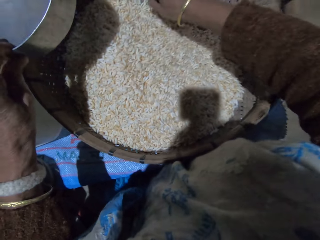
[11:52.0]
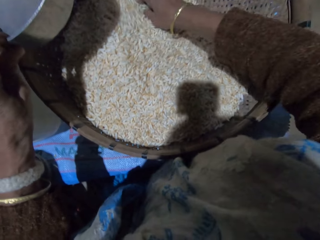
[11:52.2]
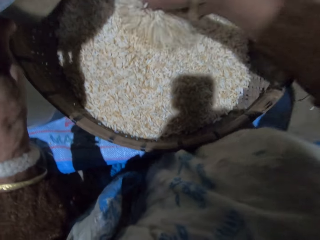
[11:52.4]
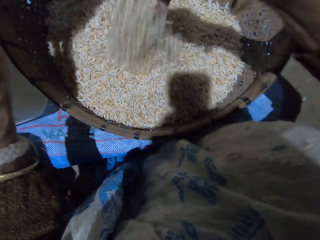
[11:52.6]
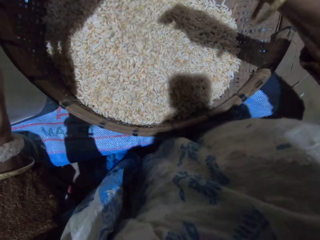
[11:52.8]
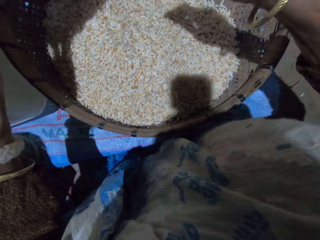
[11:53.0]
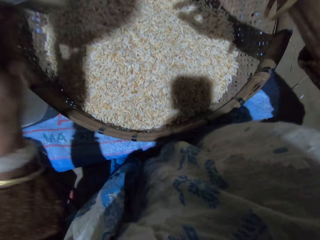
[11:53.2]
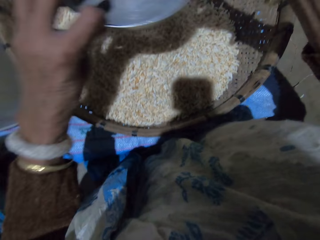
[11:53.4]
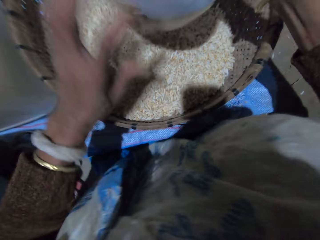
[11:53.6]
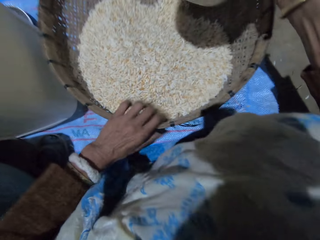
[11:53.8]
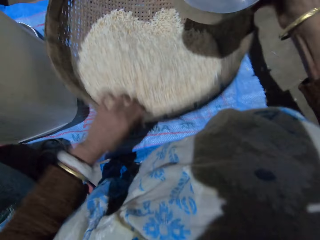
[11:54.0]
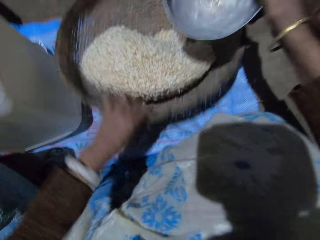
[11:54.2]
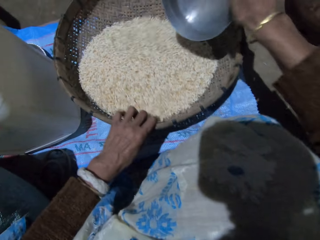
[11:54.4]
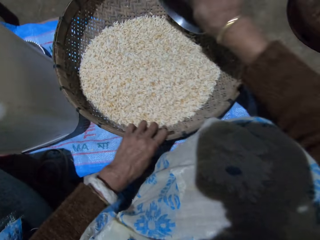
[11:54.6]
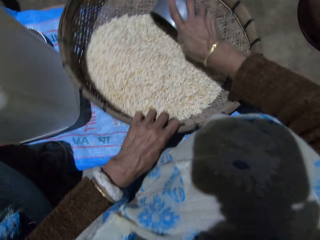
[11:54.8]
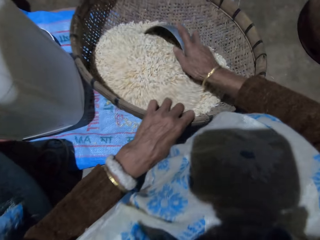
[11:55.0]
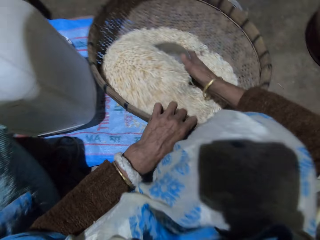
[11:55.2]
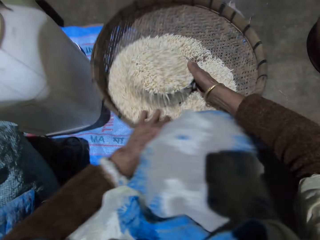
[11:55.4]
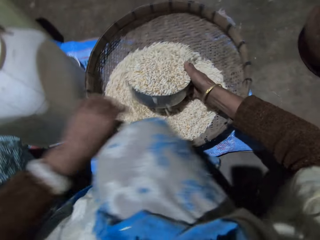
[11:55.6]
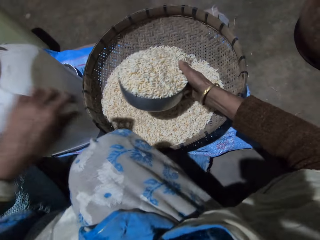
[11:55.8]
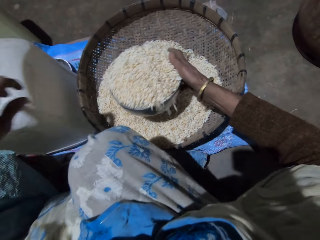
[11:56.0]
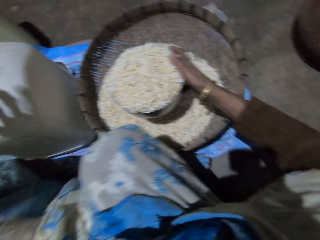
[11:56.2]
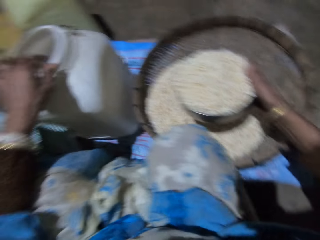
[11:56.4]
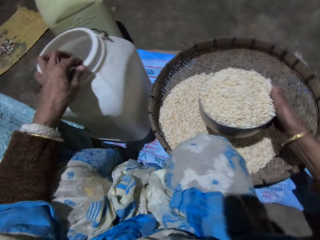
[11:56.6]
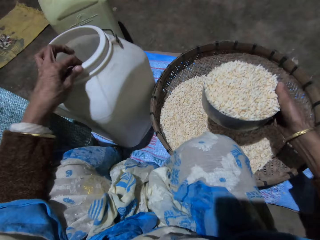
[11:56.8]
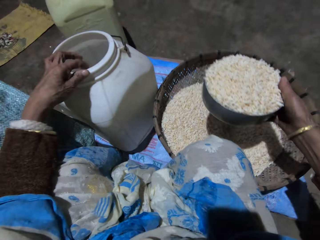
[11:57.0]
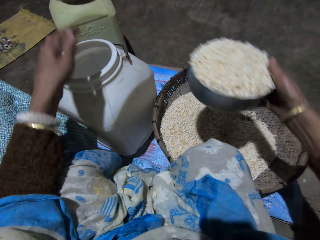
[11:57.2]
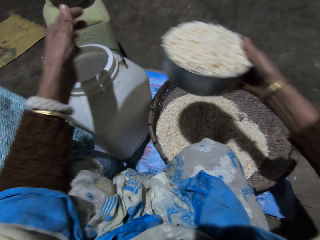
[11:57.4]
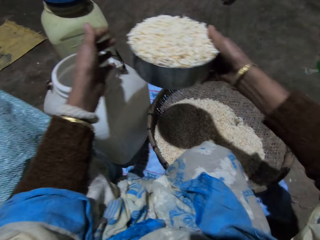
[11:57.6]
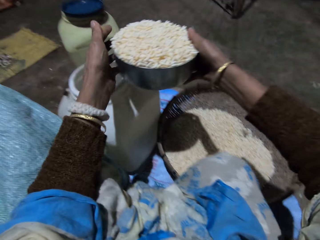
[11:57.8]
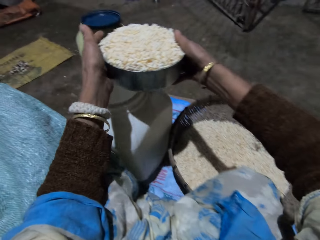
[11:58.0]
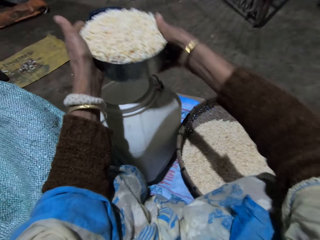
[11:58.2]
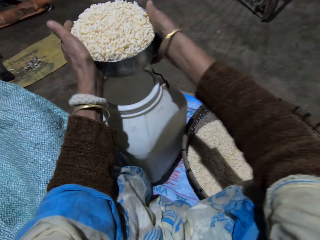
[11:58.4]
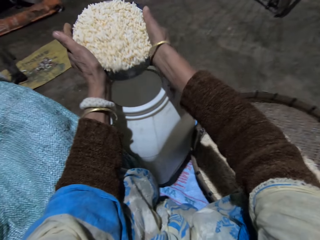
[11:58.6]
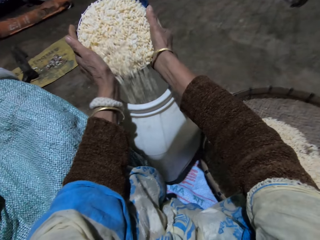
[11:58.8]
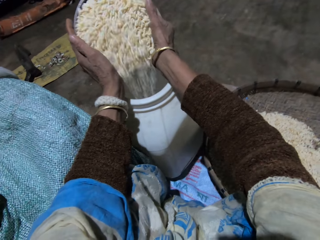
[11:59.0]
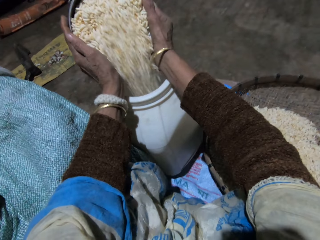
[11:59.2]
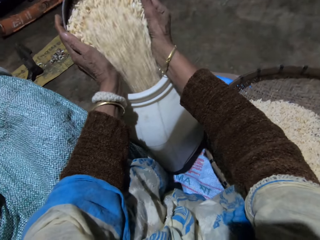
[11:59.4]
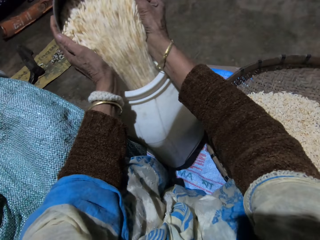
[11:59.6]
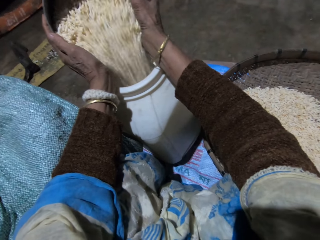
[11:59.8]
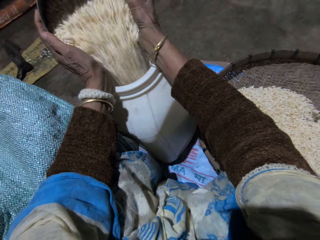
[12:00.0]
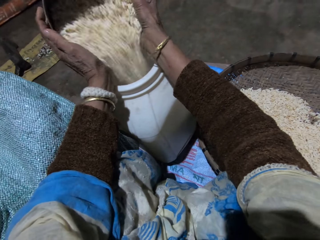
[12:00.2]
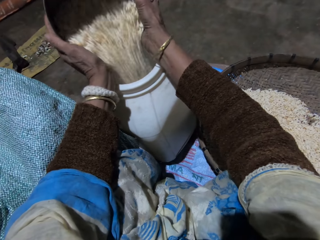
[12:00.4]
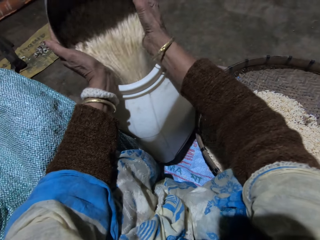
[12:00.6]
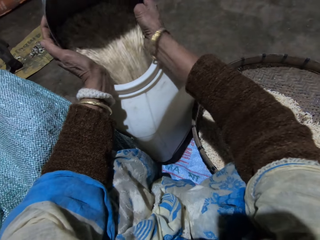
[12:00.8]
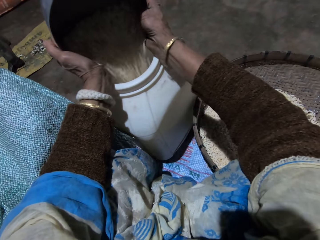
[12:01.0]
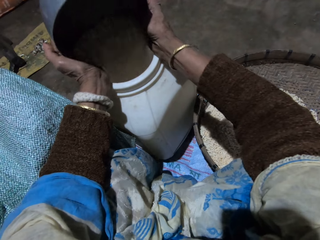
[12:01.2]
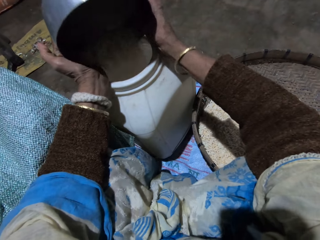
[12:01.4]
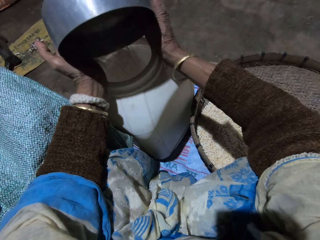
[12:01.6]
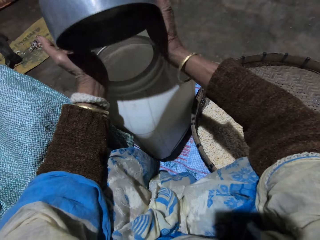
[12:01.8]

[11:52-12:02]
The camera wearer holds the metal pot or stainless bowl with her right hand. She holds the basket with her left hand. She tilts the basket. She scoops the grains in the basket with the stainless bowl in her right hand. She adjusts the vessel or plastic container. She holds the metal pot with both hands. She pours the grains in the stainless bowl into the plastic container with both hands.

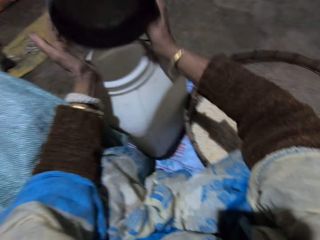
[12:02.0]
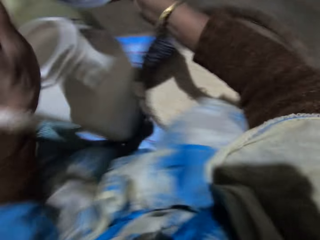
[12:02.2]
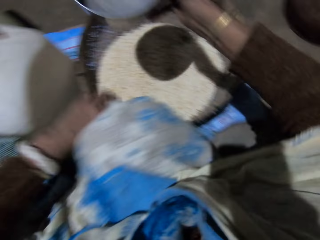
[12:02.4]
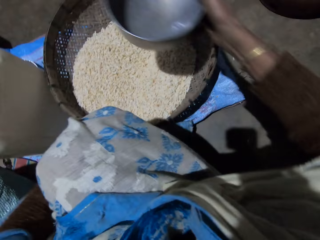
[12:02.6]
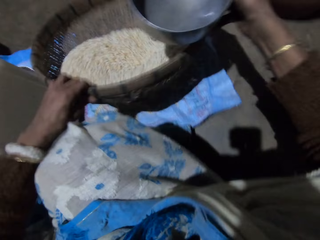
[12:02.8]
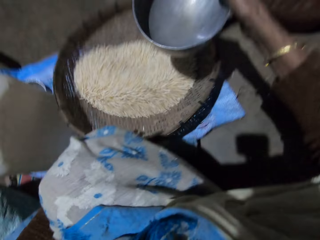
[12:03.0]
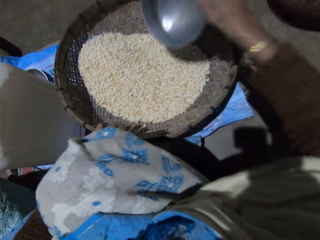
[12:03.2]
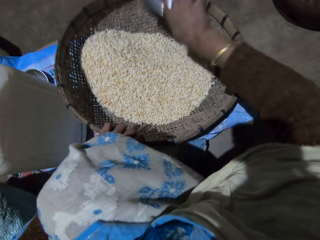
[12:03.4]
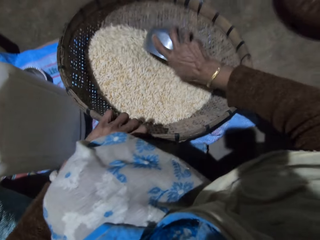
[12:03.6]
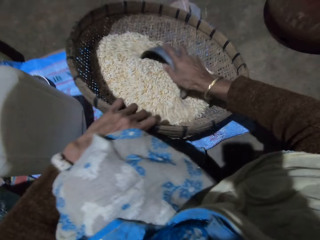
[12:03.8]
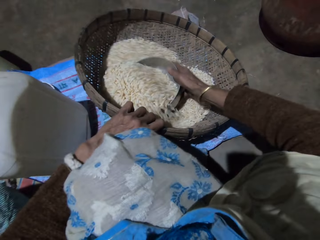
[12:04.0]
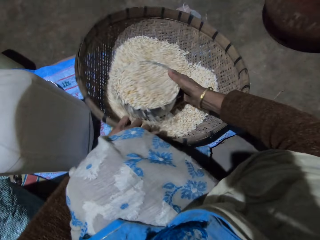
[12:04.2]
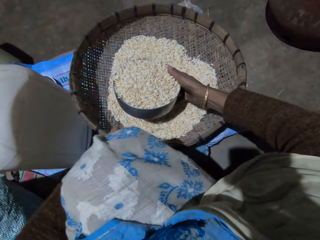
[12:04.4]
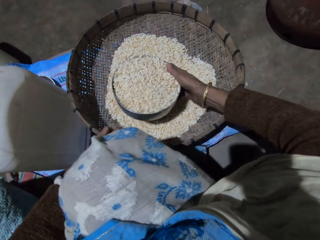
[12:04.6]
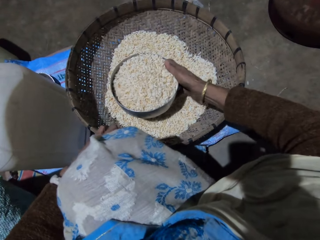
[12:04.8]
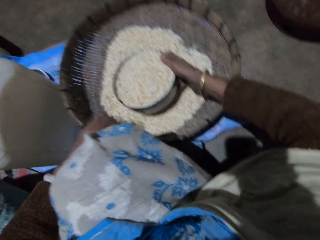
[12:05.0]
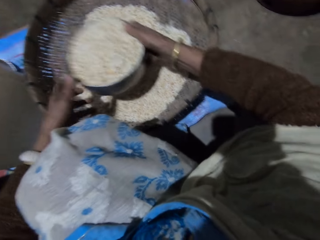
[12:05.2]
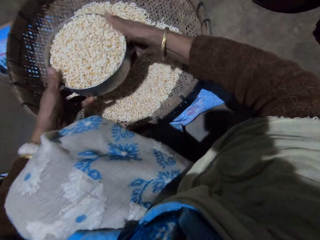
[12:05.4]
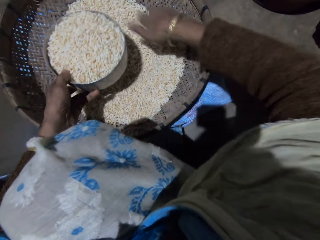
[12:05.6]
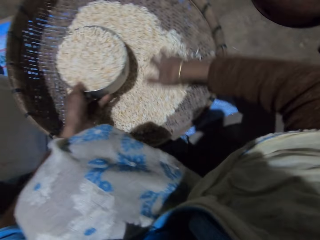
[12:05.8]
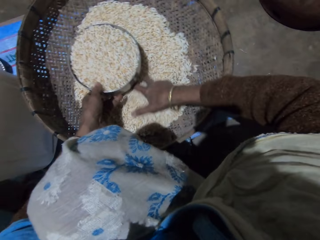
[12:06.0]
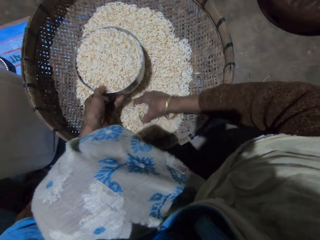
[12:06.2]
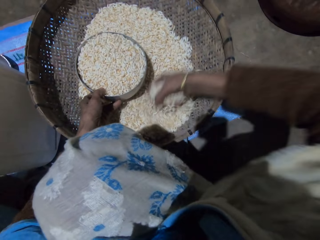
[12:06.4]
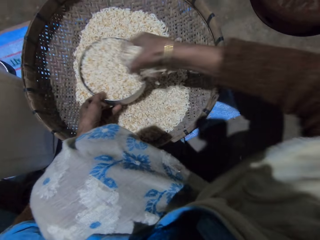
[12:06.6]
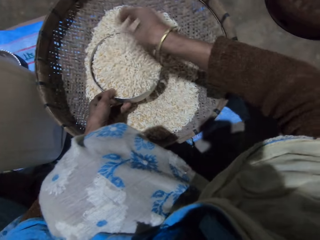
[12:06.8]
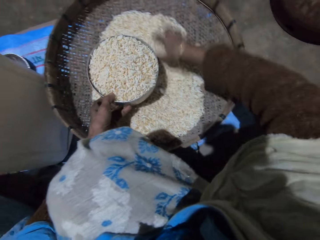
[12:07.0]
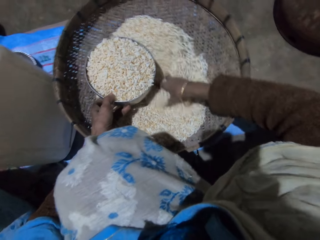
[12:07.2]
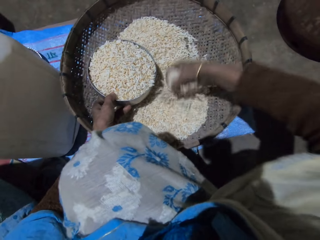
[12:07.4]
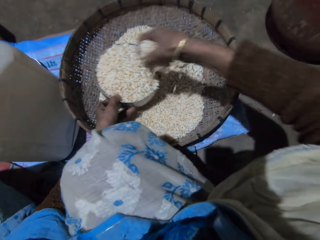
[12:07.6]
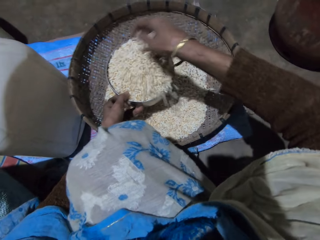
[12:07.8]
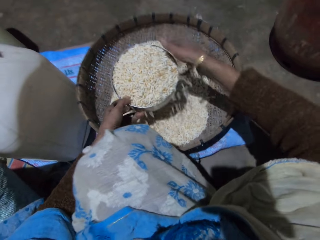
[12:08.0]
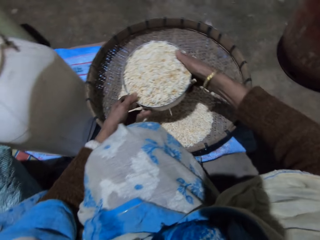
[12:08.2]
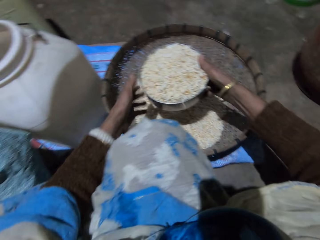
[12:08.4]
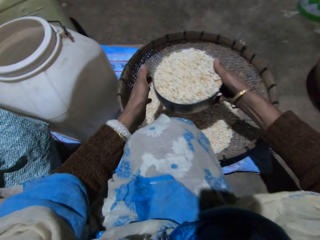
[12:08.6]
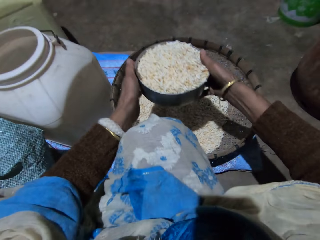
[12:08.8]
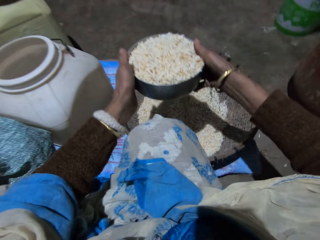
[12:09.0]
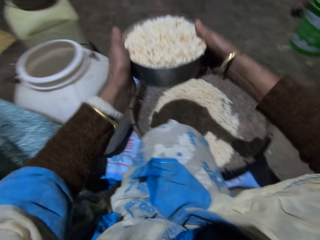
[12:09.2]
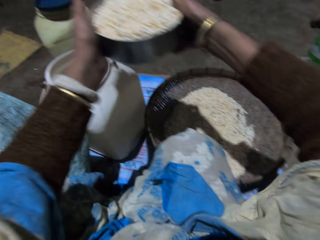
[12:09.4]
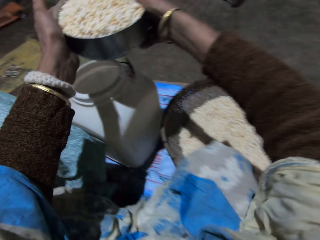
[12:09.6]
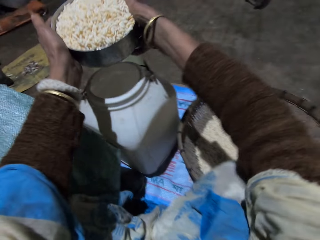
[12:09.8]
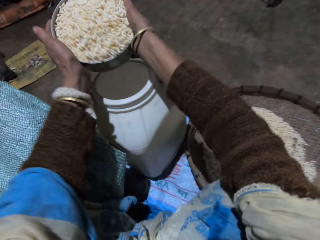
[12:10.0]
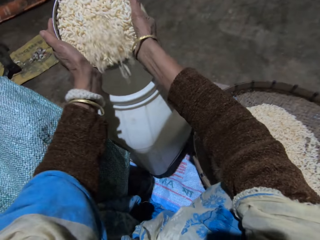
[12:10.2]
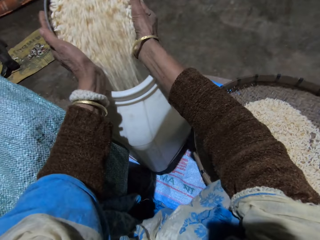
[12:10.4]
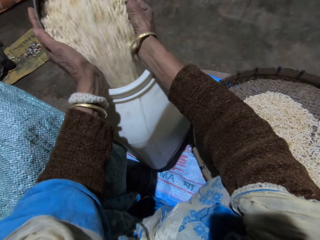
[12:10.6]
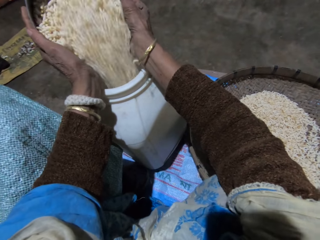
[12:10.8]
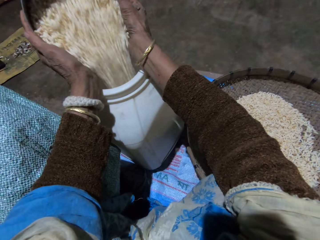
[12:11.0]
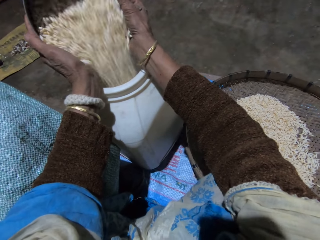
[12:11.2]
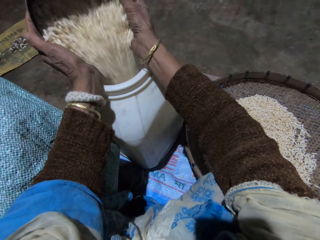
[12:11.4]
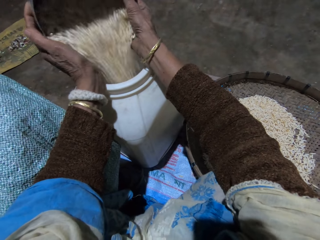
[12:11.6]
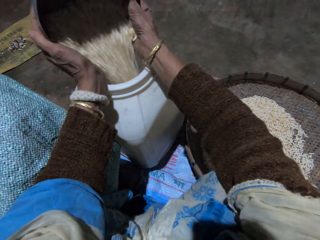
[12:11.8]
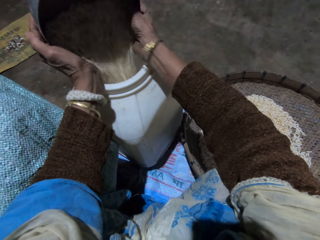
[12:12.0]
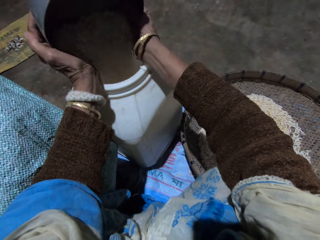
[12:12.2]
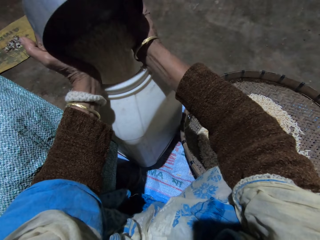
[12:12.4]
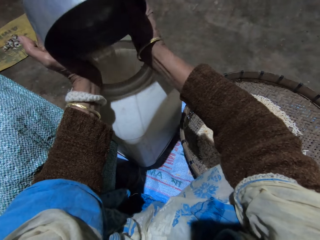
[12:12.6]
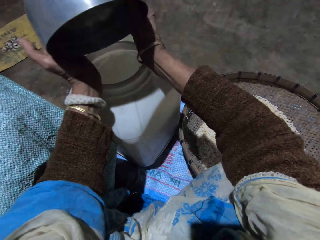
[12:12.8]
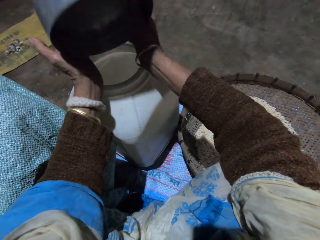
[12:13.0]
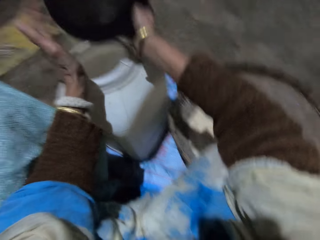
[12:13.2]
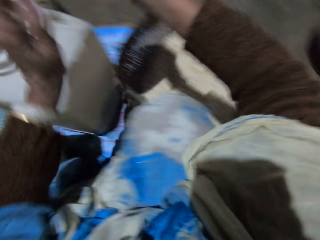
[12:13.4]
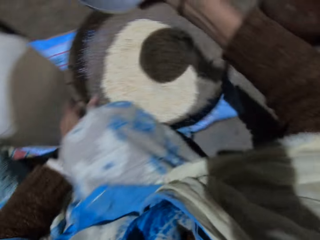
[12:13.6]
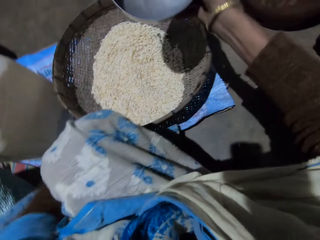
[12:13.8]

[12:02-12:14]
The camera wearer holds the basket with her left hand. She tilts the basket. She scoops the grains in the basket with the stainless bowl or metal pot in her right hand. She holds the metal pot with her left hand. She moves the stainless bowl of grains in her right hand to her left hand. She scoops grains in the basket into the stainless bowl in her left hand with her right hand. She pours the grains in the metal pot. She collects a handful of grains. She pours the grains in the metal pot. She holds the metal pot with both hands. She pours the grains in the stainless bowl into the plastic container with both hands.
